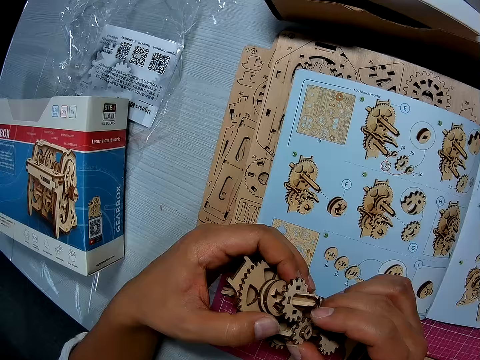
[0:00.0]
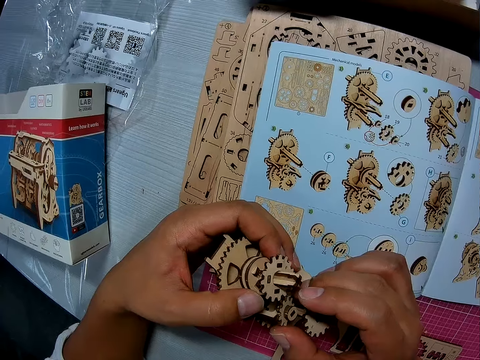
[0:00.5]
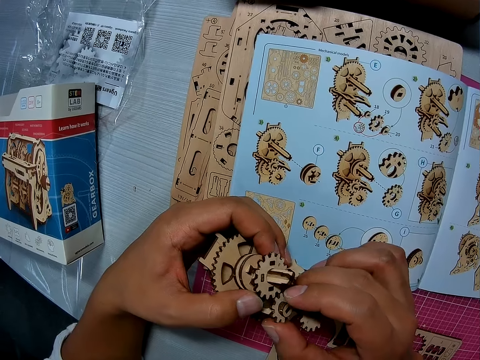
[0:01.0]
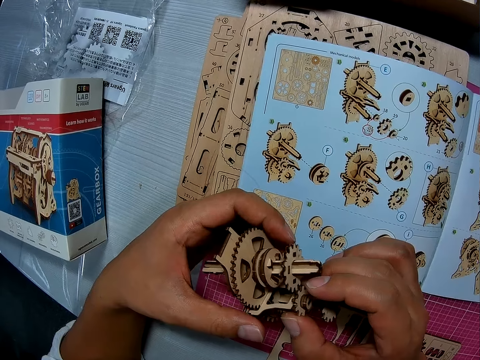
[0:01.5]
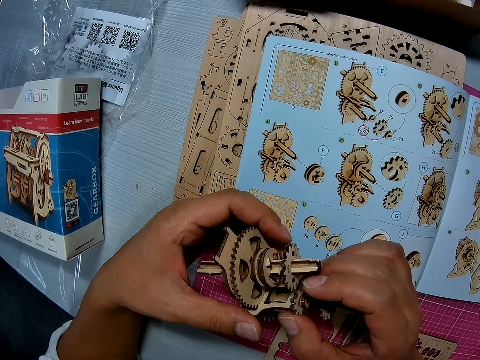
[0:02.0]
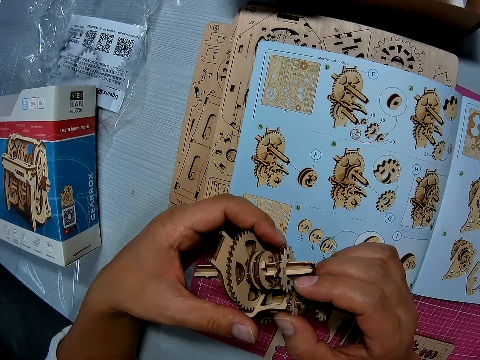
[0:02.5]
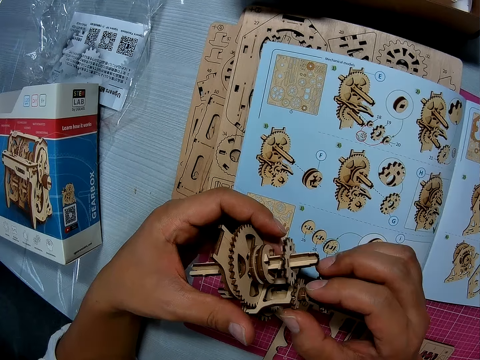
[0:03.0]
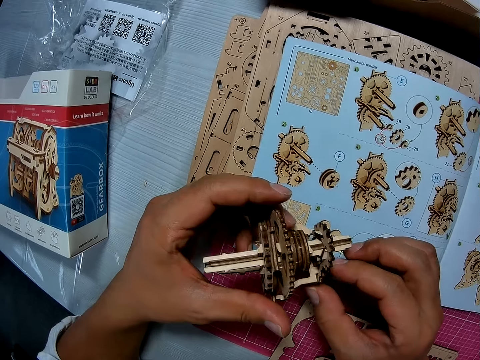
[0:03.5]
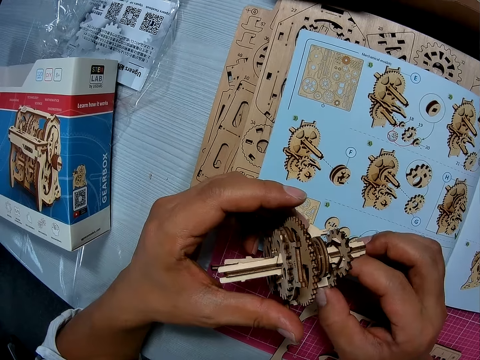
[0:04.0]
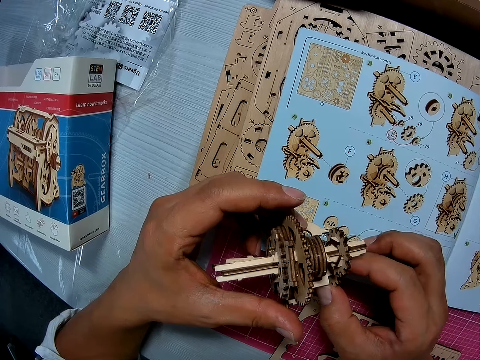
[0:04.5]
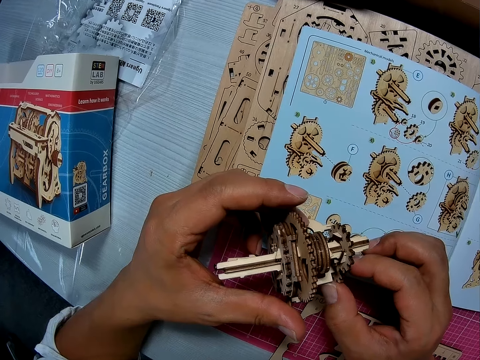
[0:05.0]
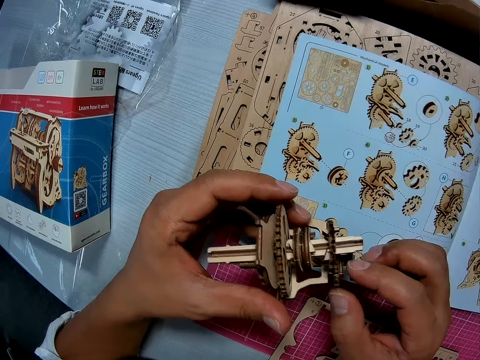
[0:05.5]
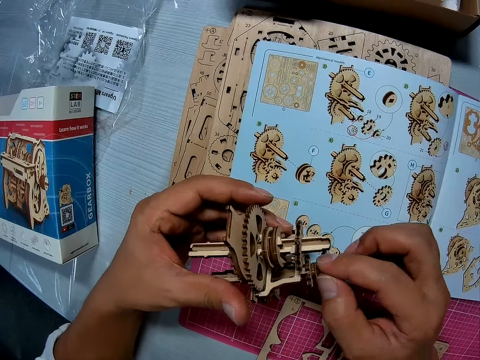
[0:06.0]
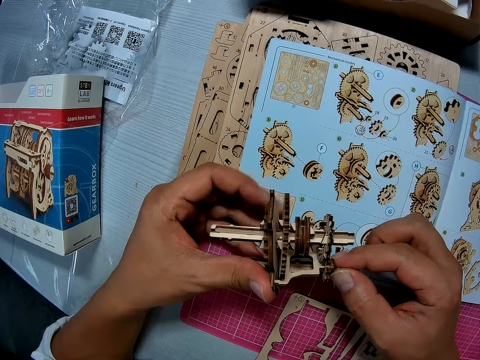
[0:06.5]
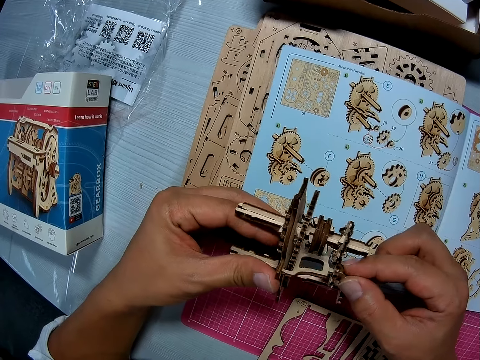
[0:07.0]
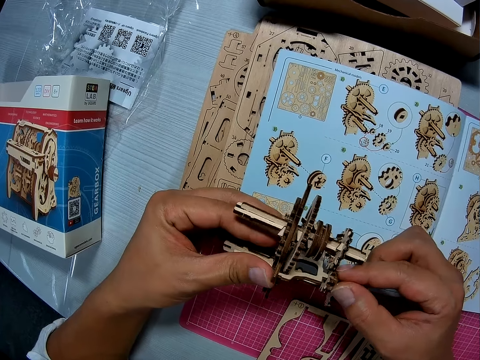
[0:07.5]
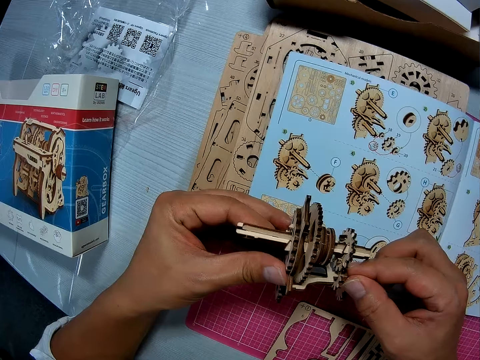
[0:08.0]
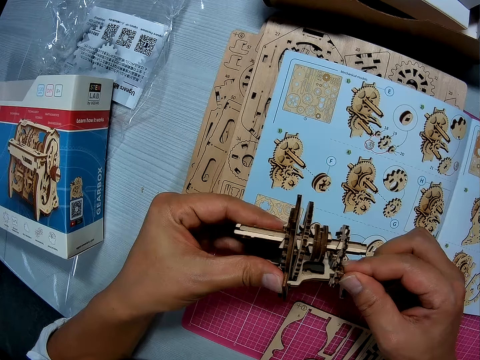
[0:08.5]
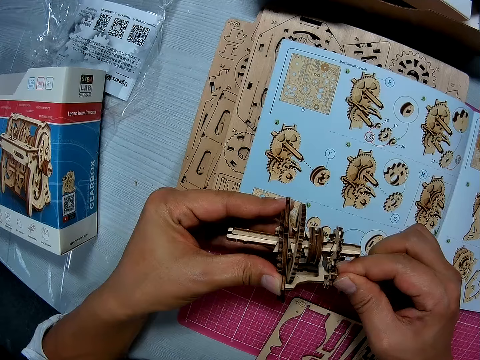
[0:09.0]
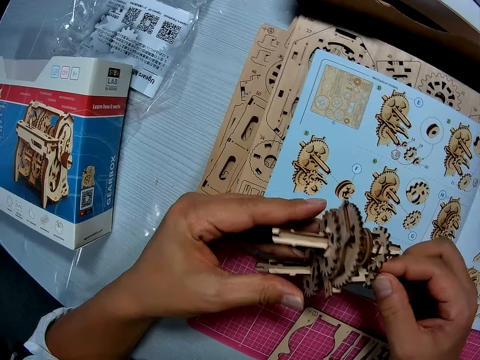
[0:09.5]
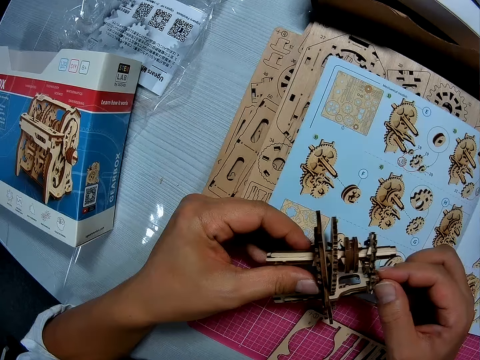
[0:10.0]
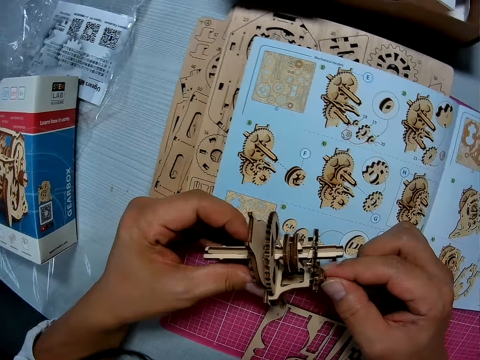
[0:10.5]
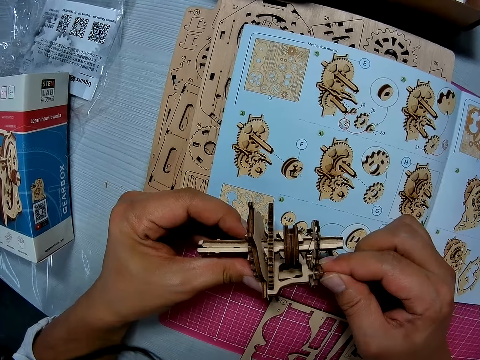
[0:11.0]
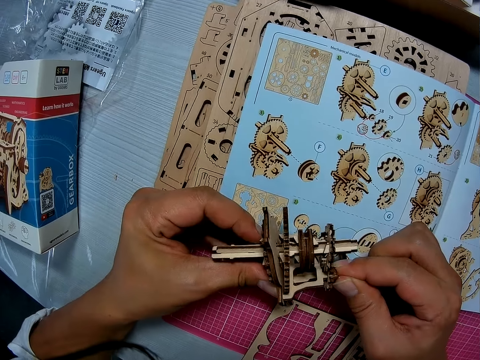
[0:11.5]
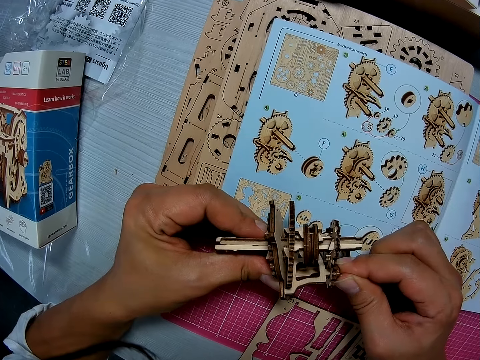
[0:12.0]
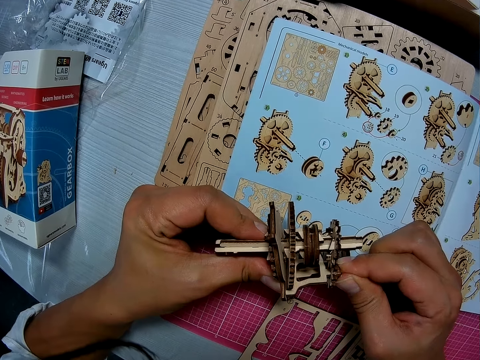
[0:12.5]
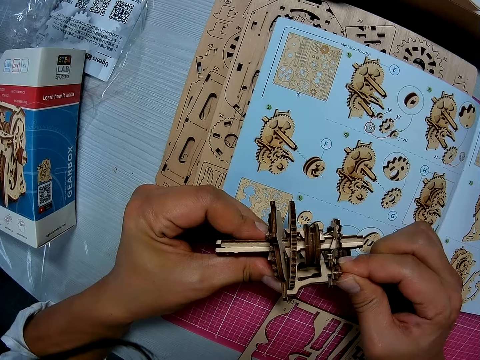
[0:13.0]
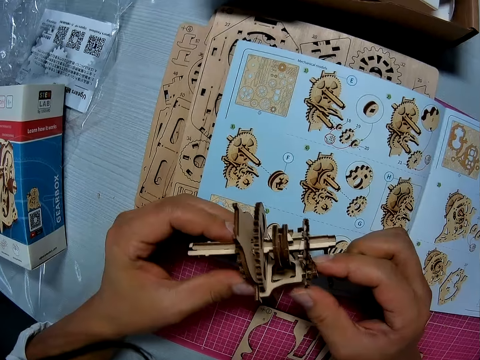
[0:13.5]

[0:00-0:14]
The camera wearer works on a paper gear assembly with both hands. They fix the stem gear. They look at the stem gear.

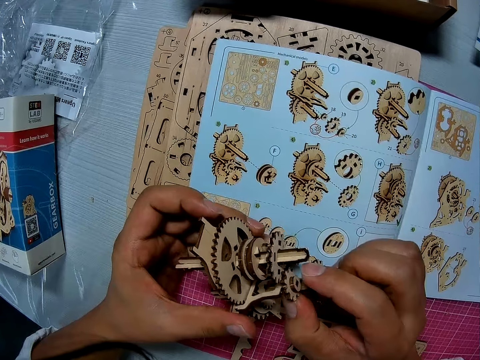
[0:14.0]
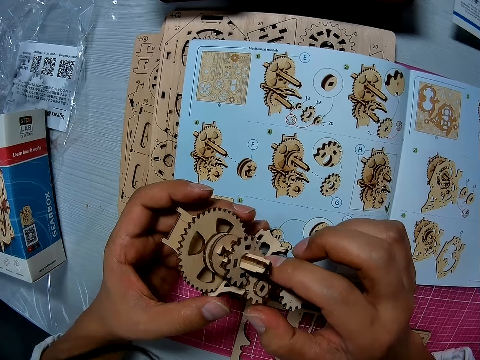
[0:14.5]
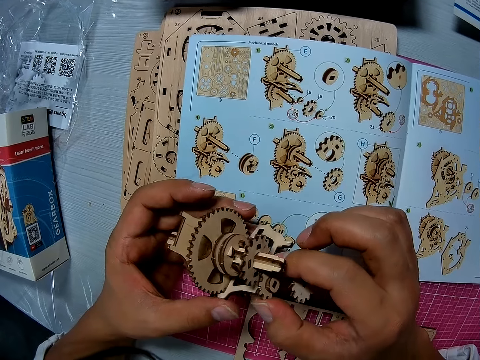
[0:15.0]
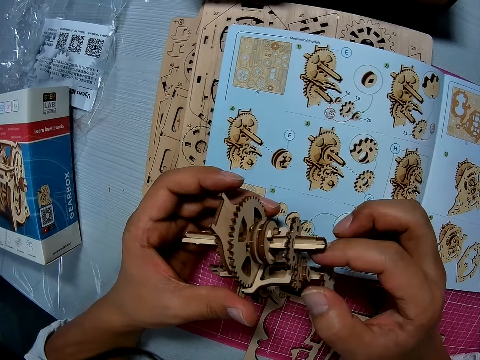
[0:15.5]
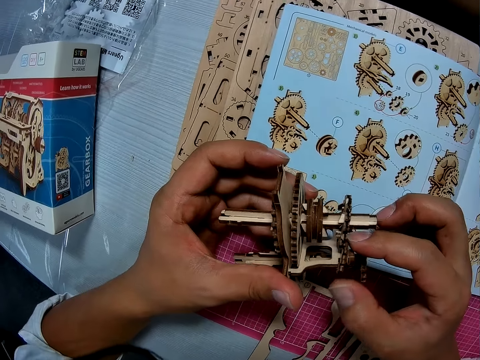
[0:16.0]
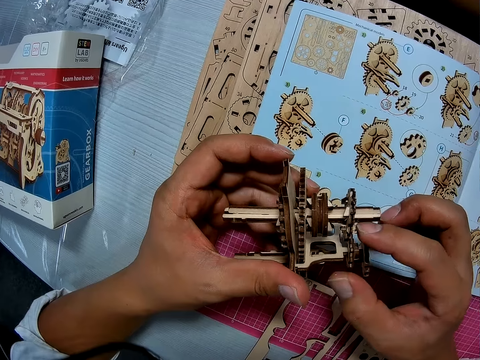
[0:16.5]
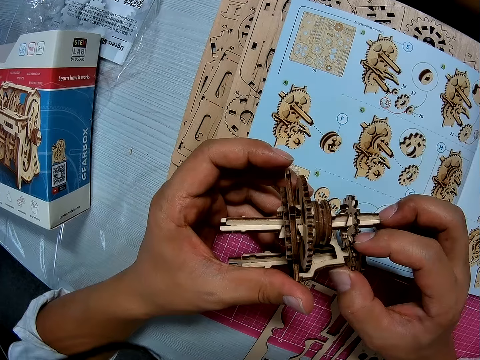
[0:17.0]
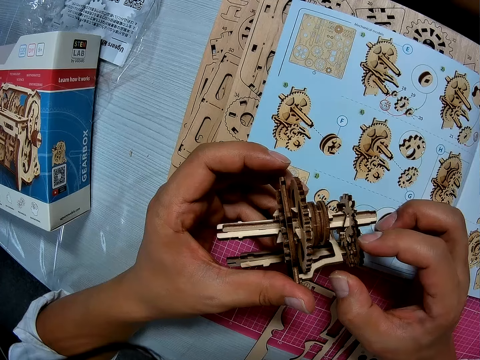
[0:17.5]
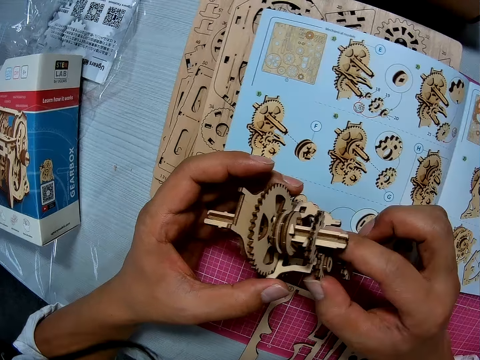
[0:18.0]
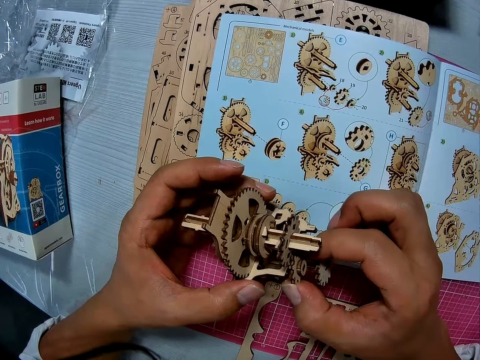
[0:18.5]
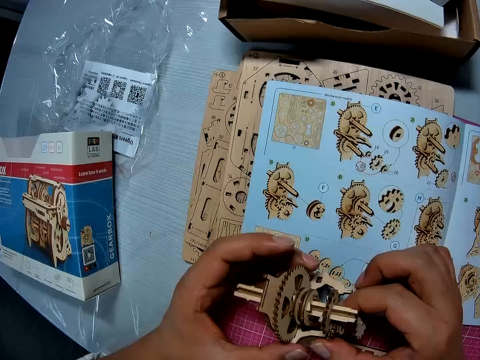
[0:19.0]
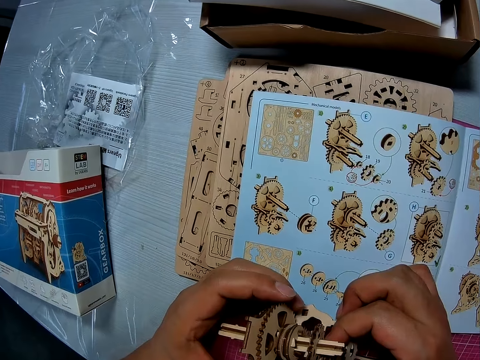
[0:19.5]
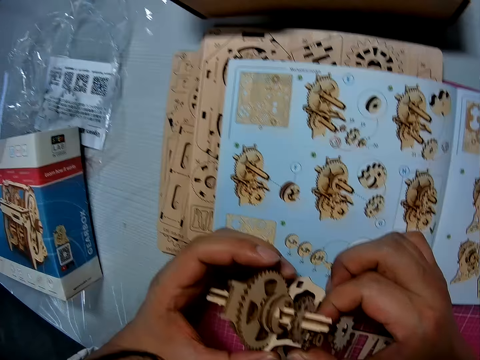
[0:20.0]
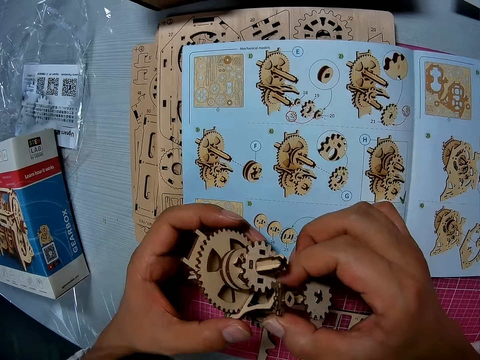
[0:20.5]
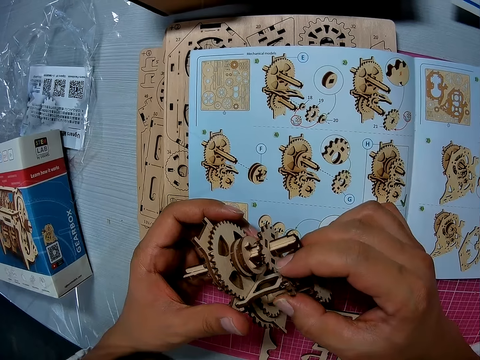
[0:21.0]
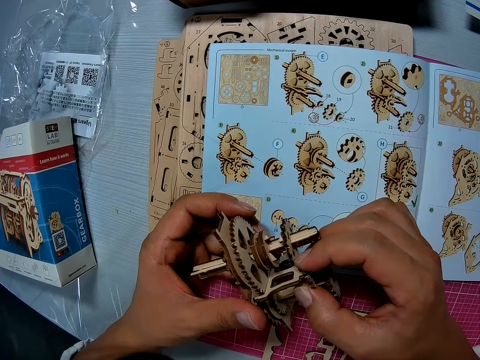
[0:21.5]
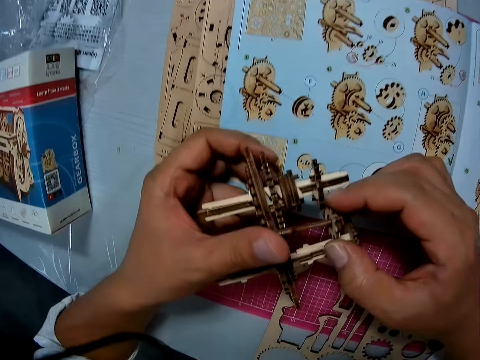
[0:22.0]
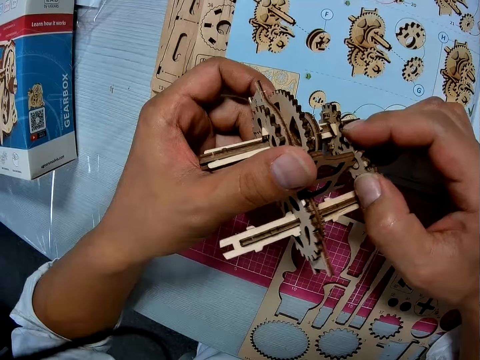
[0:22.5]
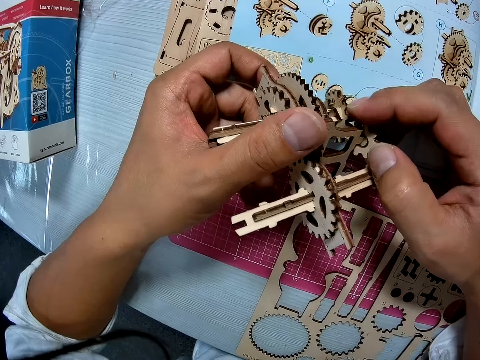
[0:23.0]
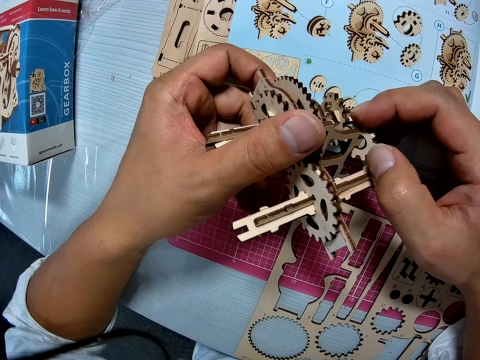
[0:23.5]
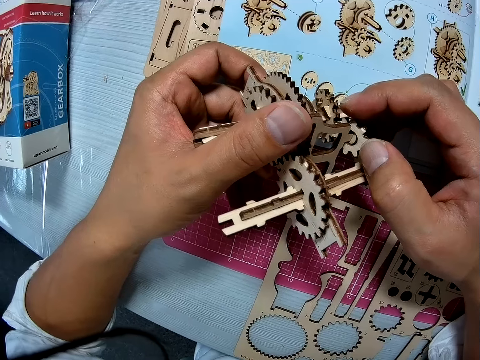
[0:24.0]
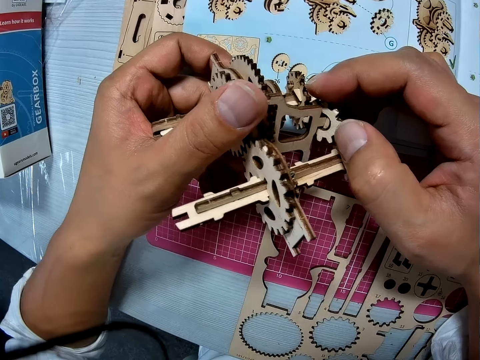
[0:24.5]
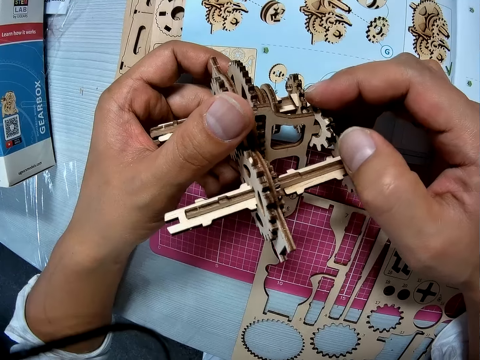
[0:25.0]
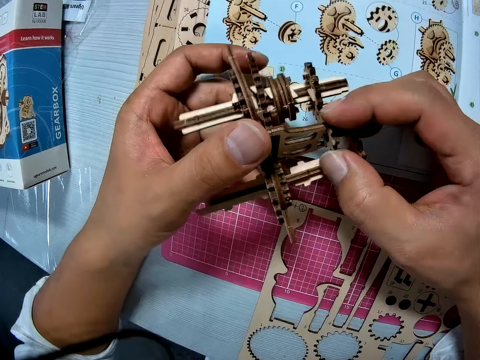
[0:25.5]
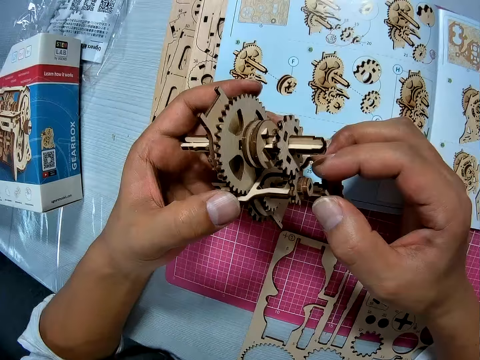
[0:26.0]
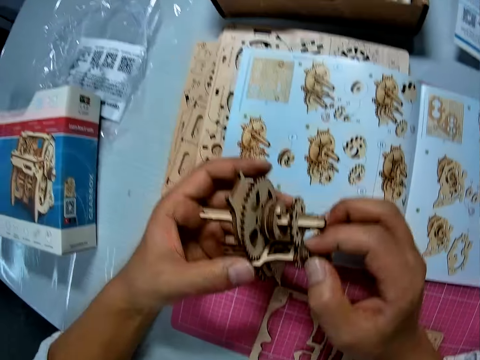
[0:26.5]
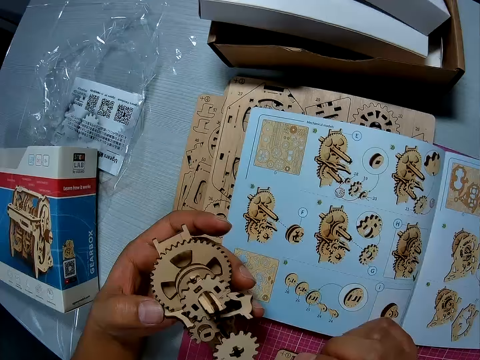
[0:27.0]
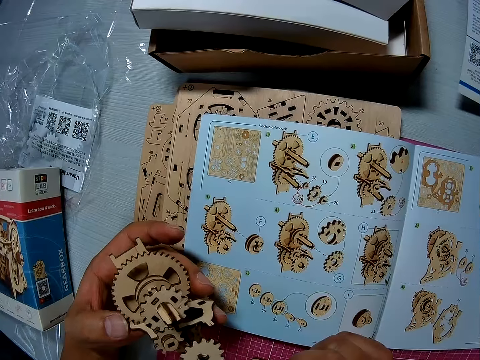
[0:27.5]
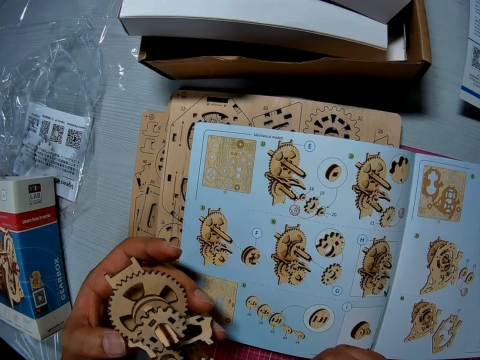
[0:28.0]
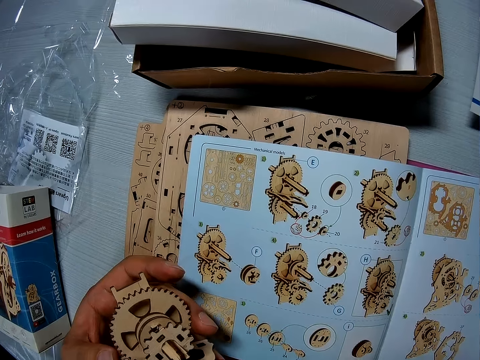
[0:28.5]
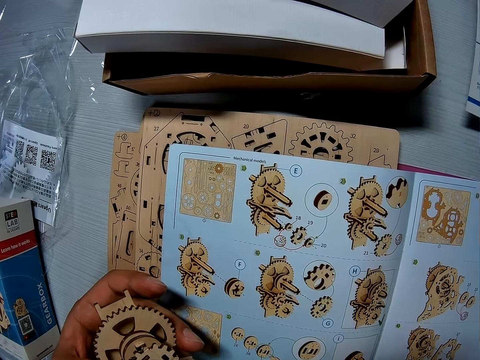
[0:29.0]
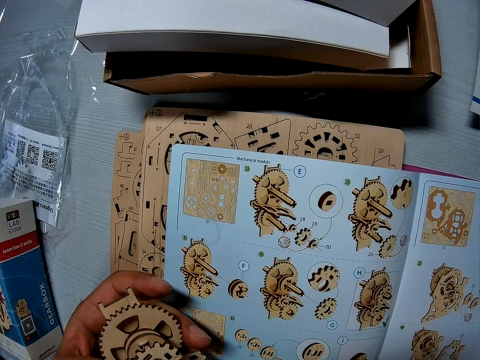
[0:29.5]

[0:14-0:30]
The camera wearer fixes the stem gear. They look at the stem gear.
